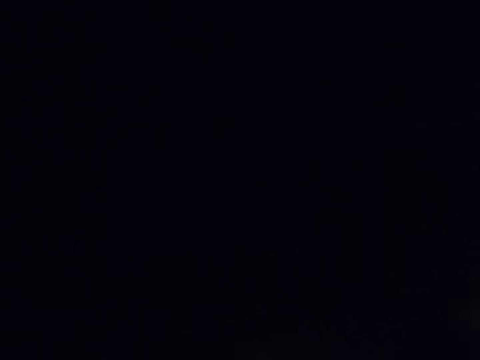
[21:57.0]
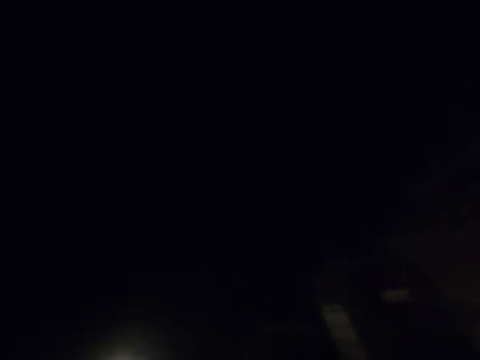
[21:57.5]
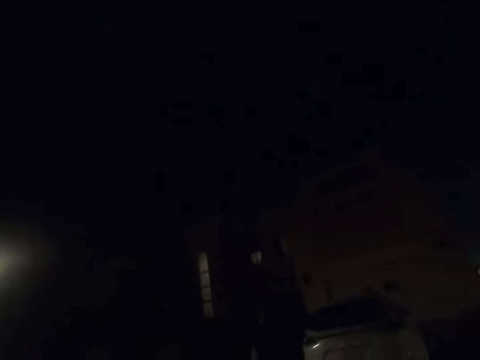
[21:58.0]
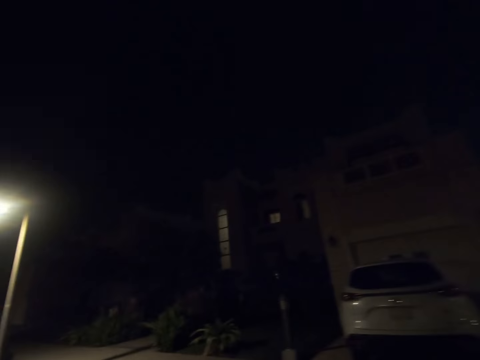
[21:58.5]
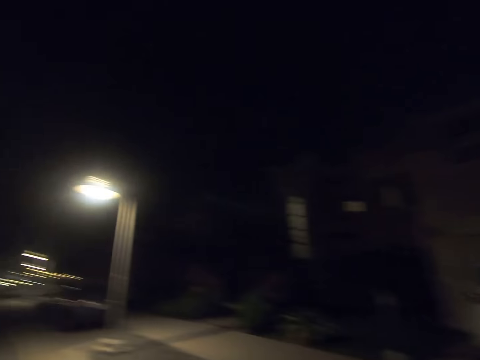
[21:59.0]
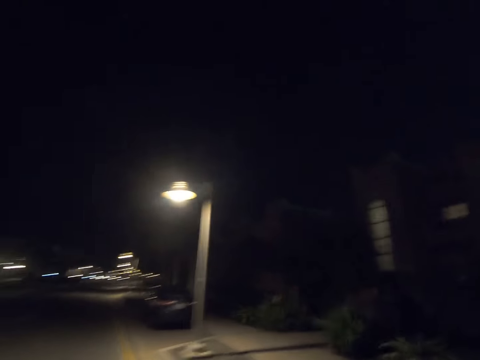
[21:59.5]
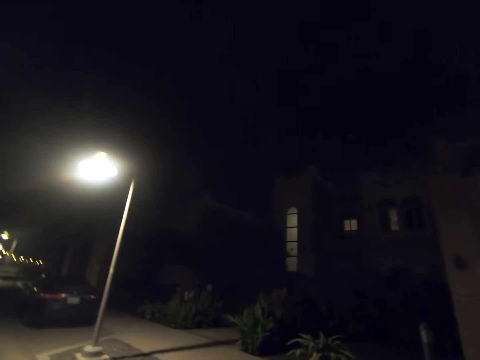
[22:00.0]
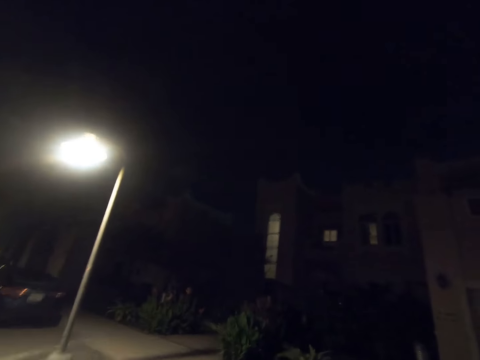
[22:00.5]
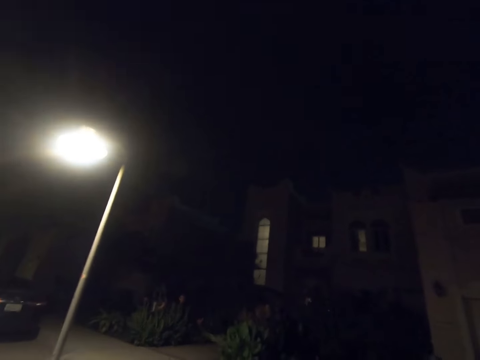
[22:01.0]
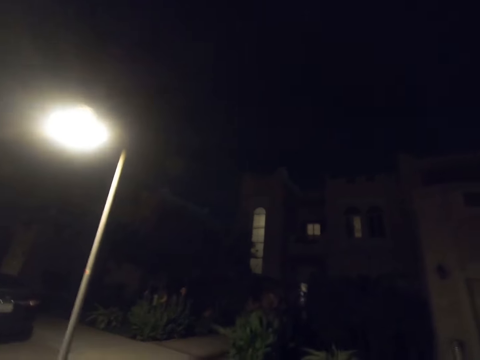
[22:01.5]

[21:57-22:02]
The camera wearer looks right.

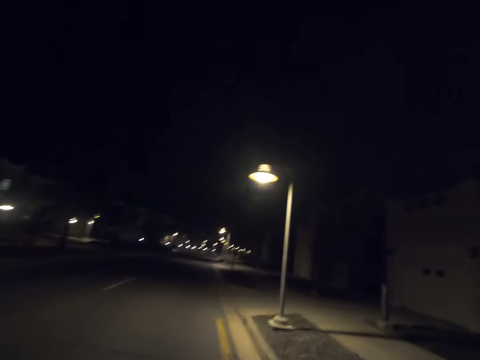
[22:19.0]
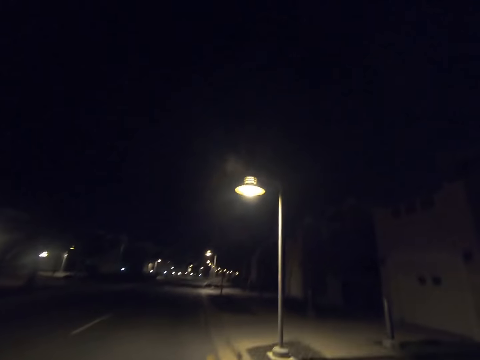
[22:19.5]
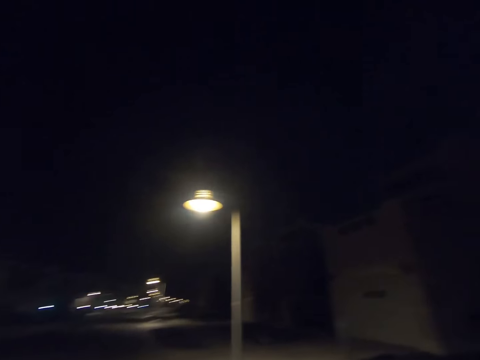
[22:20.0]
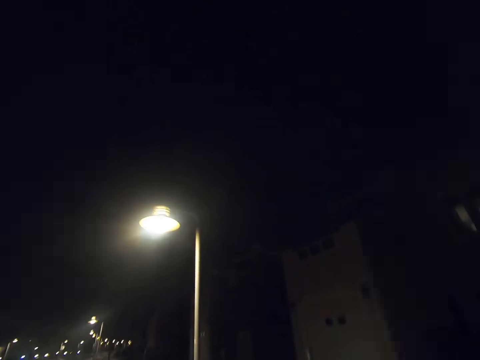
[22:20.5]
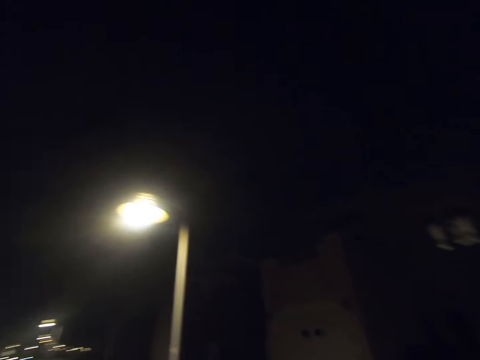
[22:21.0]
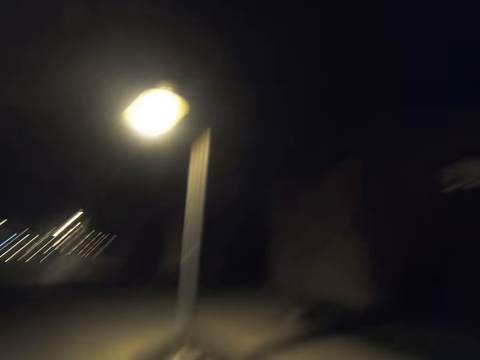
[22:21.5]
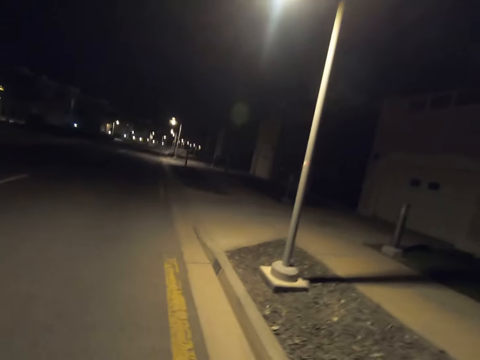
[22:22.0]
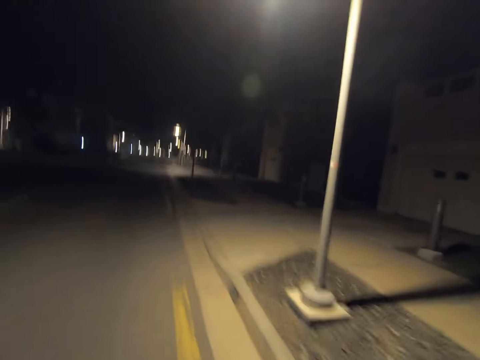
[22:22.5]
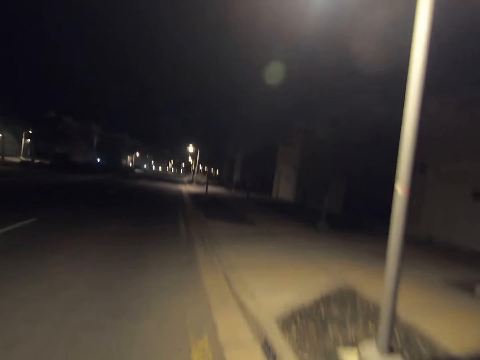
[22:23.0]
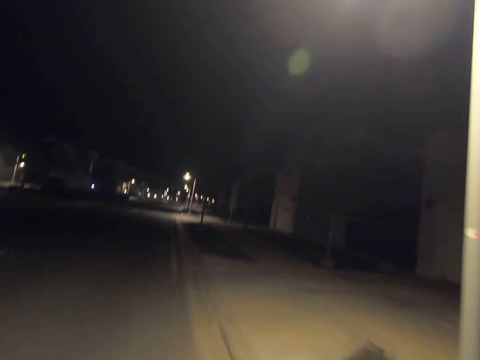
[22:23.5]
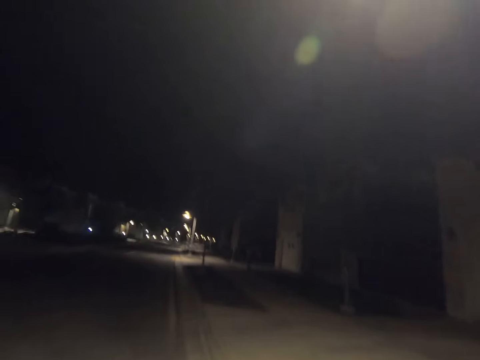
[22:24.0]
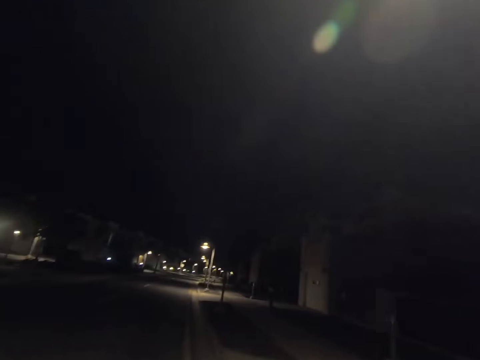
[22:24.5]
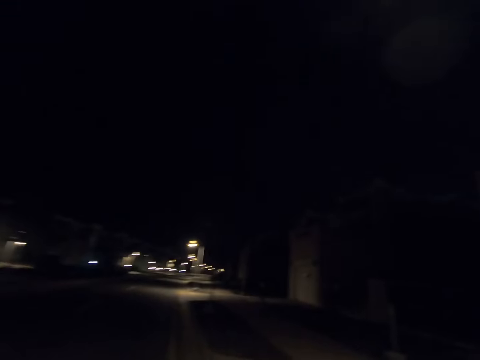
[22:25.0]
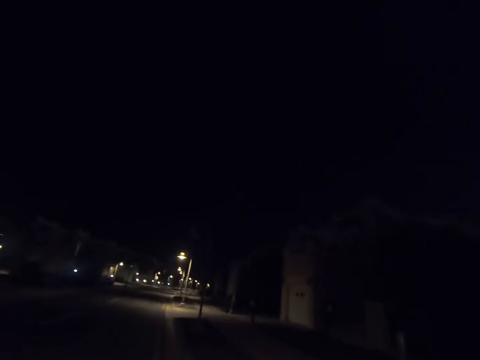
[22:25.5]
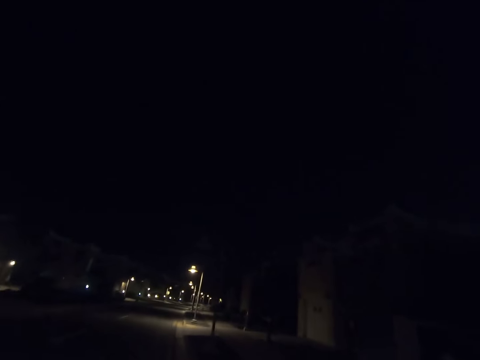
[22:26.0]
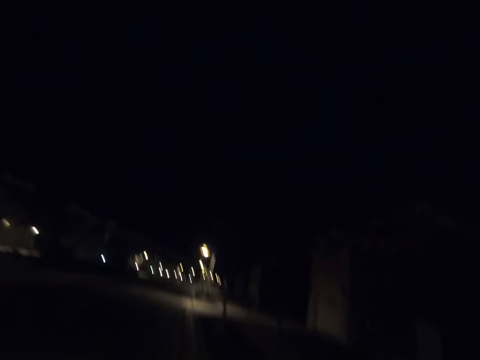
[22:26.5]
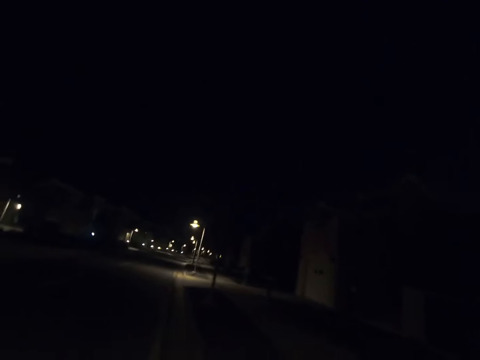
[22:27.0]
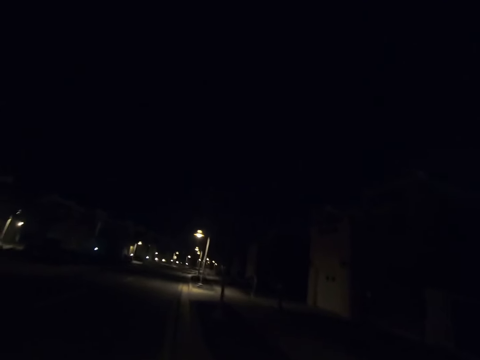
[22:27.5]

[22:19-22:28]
The camera wearer looks forward. They look right. They look forward.

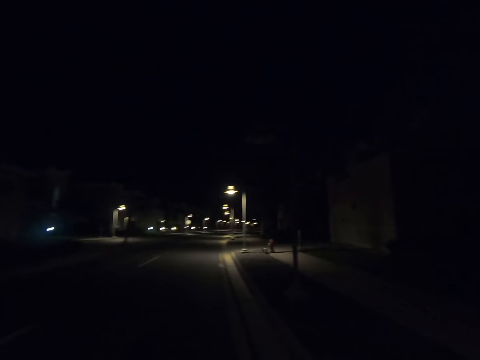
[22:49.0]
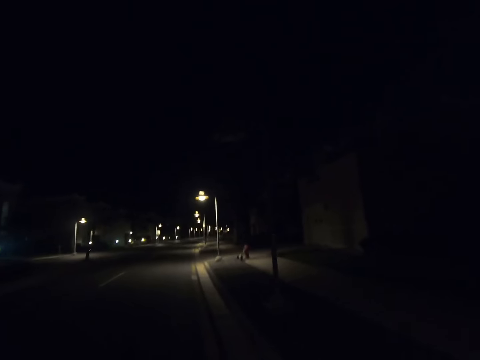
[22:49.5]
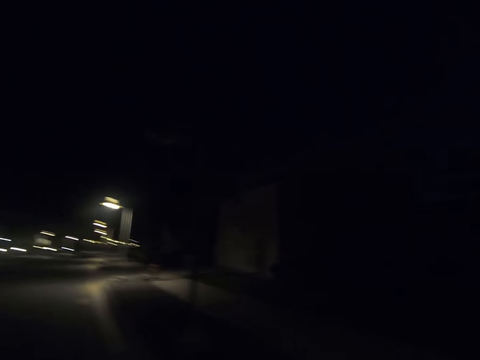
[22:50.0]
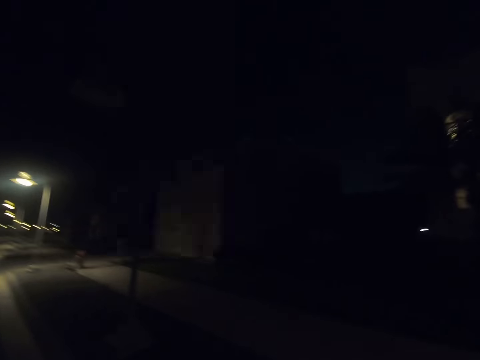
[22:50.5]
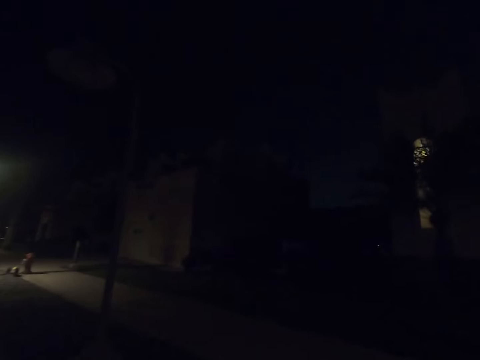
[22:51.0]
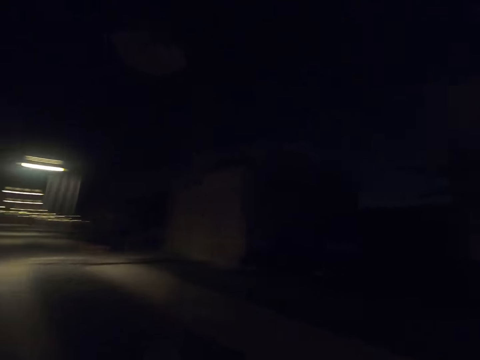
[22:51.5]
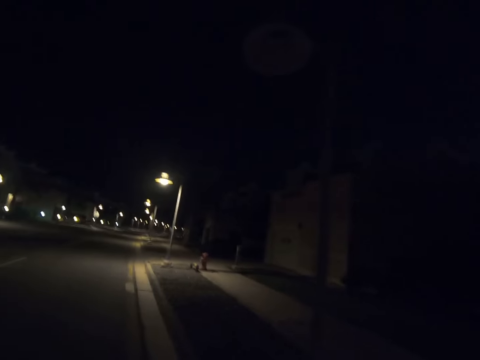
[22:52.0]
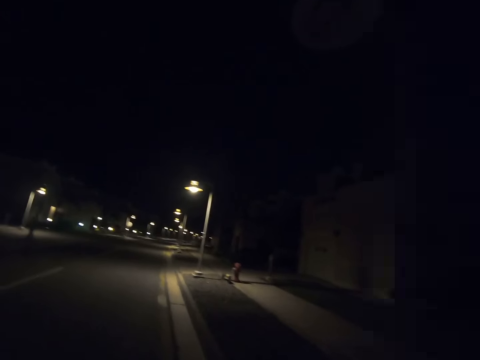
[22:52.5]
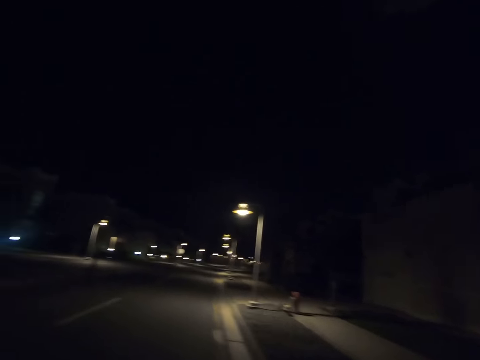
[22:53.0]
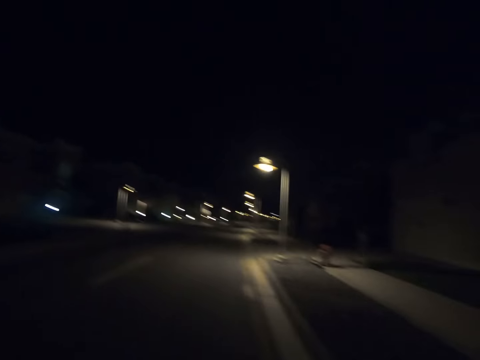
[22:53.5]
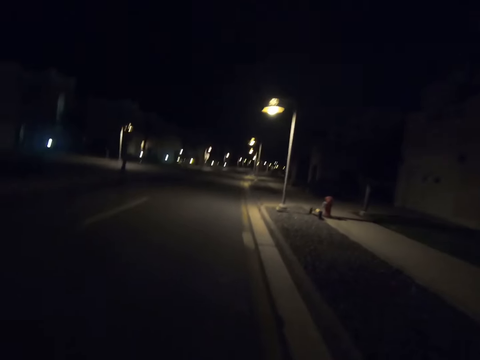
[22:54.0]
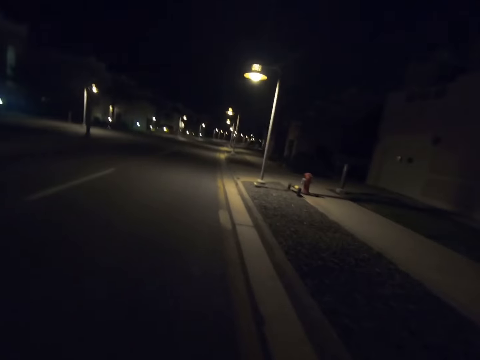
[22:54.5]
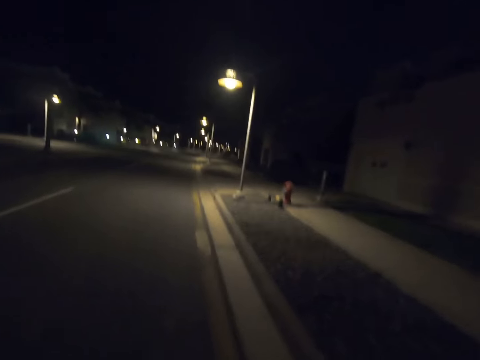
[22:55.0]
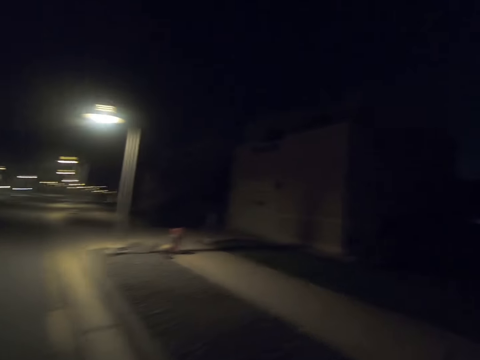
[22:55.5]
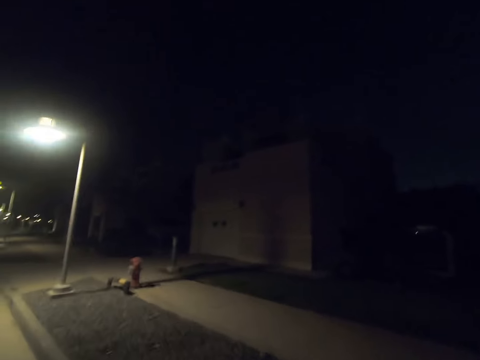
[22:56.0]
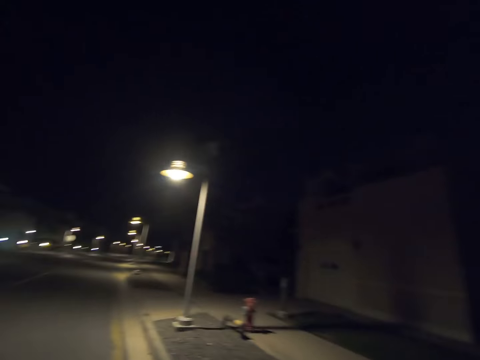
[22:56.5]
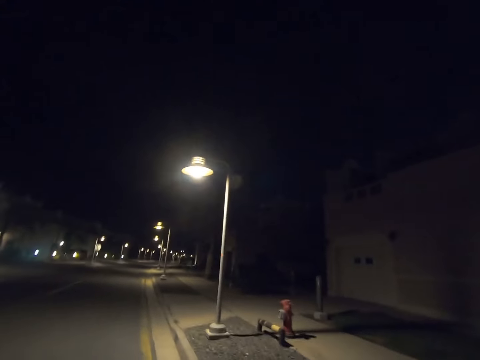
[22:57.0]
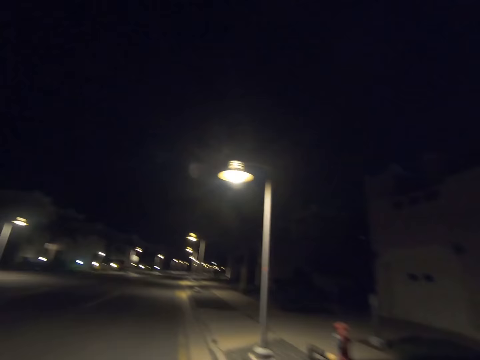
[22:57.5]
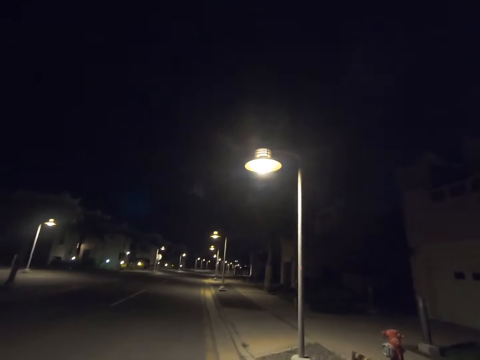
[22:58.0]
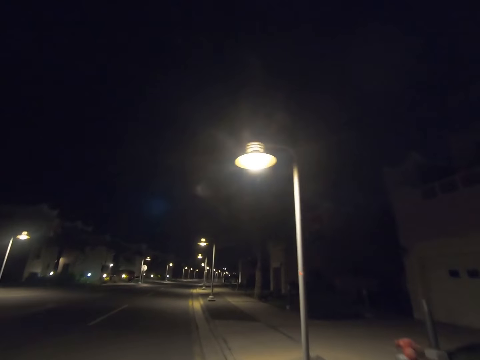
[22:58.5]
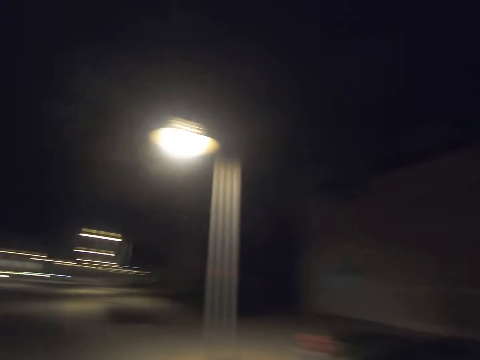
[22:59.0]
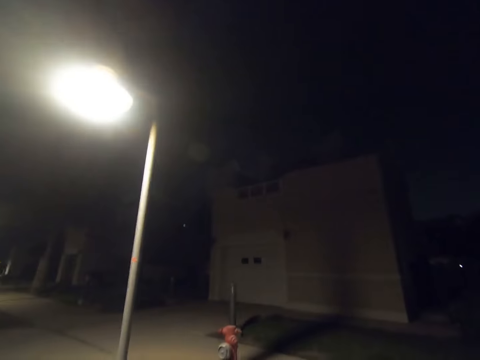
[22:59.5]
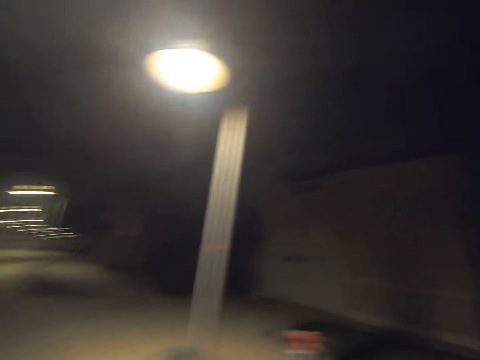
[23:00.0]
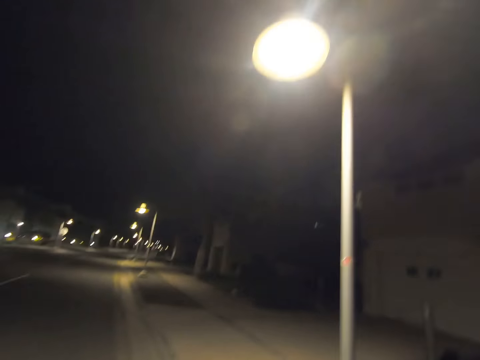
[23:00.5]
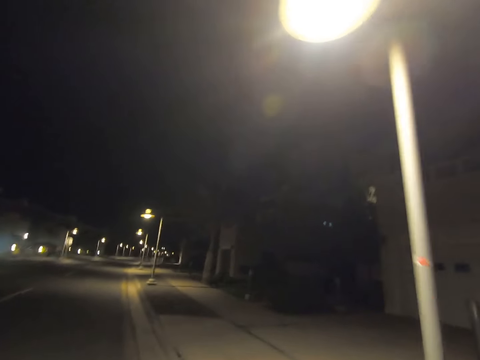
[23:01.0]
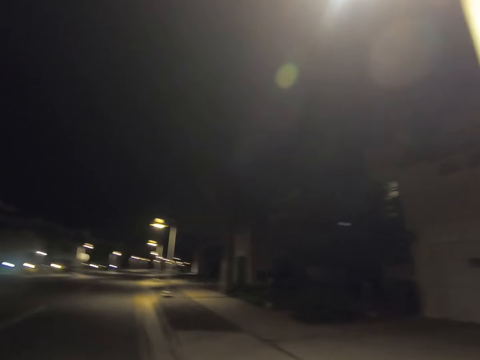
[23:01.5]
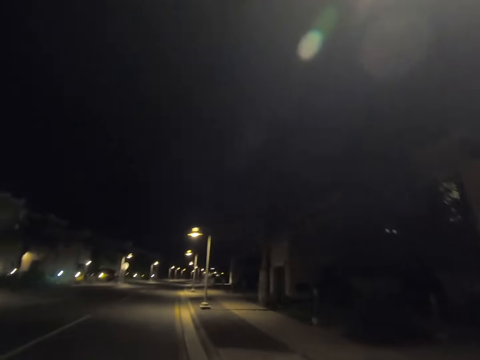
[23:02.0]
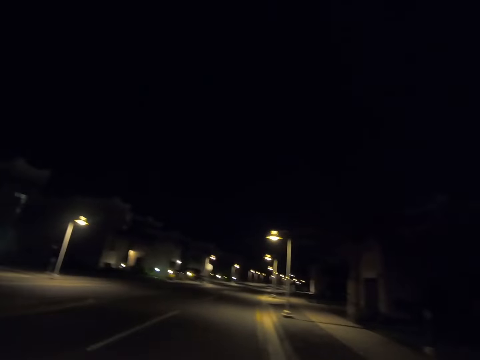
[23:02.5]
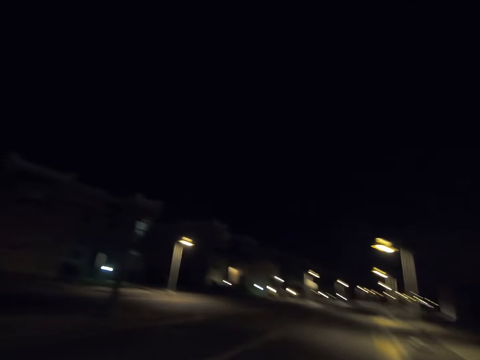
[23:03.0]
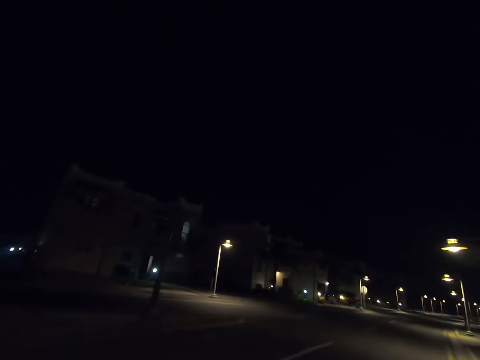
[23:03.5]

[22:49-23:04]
The camera wearer looks right. They look forward. They look right. They look forward. They look right. They look forward. They look left.
